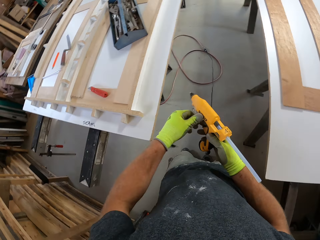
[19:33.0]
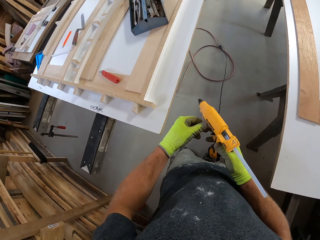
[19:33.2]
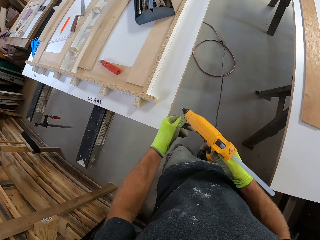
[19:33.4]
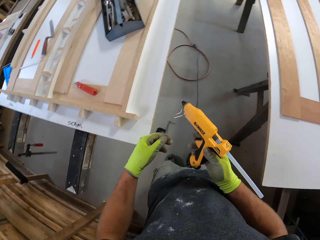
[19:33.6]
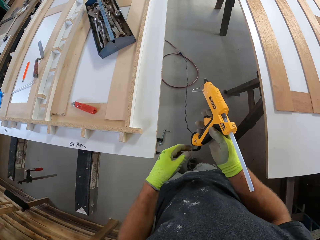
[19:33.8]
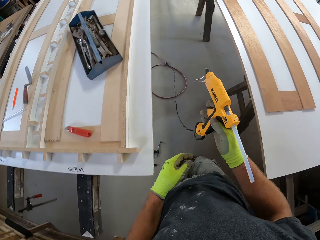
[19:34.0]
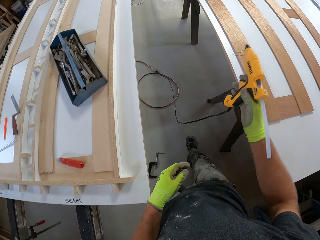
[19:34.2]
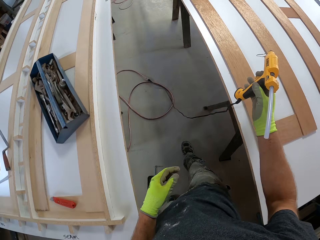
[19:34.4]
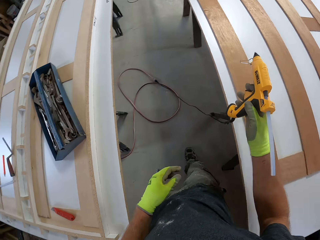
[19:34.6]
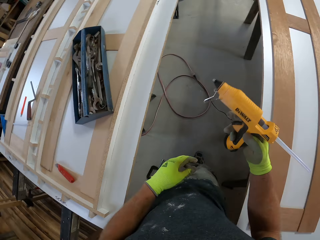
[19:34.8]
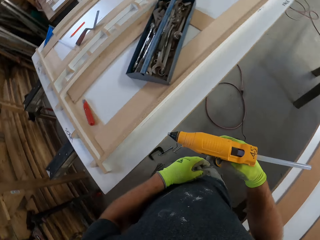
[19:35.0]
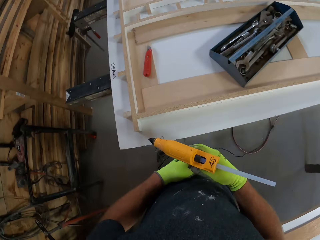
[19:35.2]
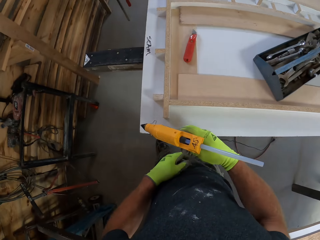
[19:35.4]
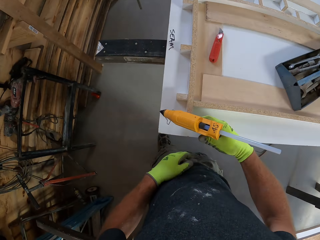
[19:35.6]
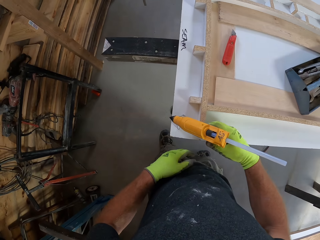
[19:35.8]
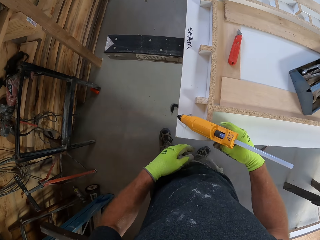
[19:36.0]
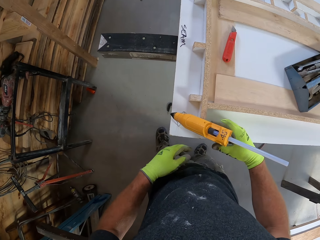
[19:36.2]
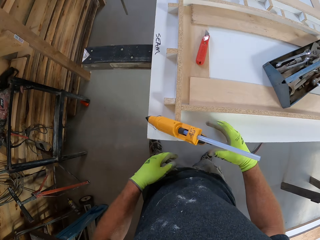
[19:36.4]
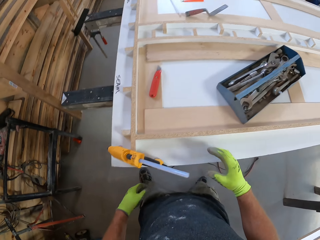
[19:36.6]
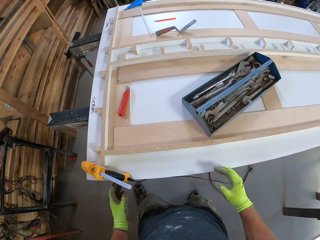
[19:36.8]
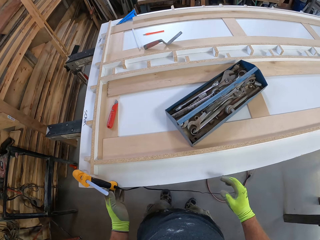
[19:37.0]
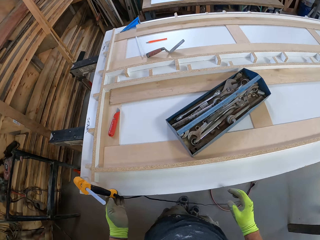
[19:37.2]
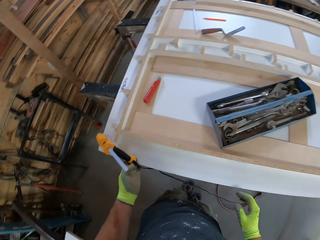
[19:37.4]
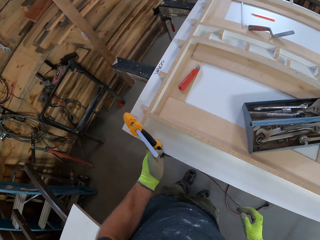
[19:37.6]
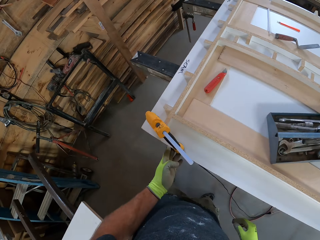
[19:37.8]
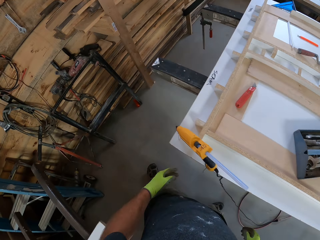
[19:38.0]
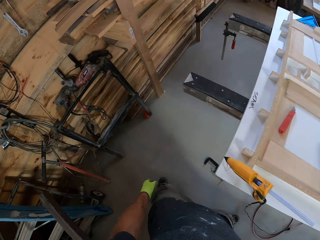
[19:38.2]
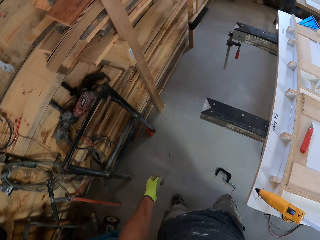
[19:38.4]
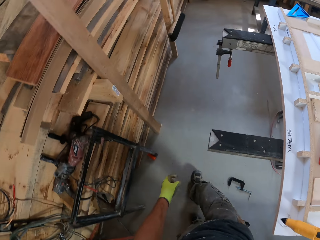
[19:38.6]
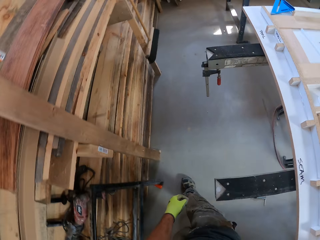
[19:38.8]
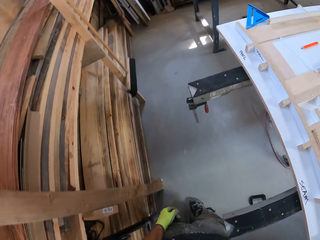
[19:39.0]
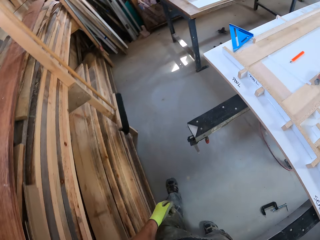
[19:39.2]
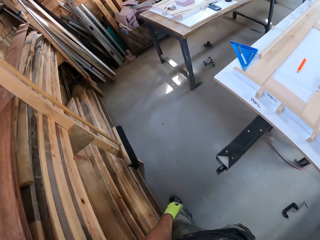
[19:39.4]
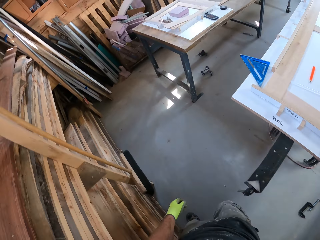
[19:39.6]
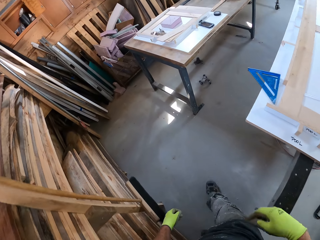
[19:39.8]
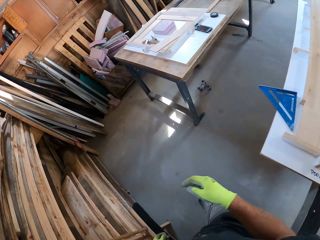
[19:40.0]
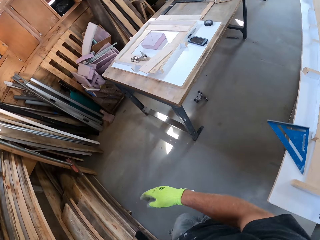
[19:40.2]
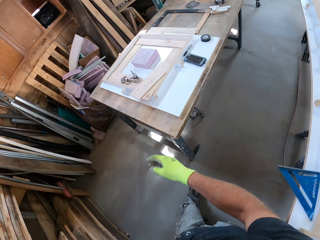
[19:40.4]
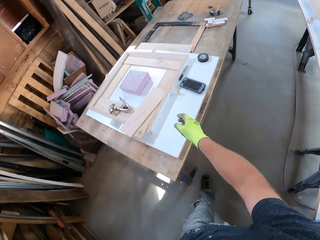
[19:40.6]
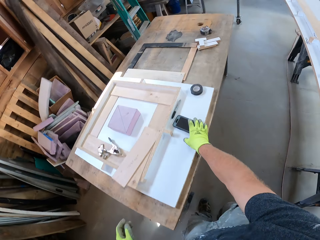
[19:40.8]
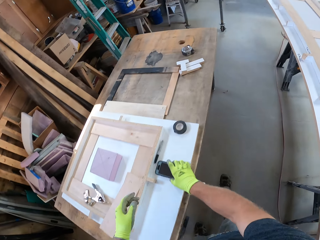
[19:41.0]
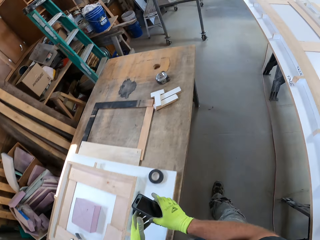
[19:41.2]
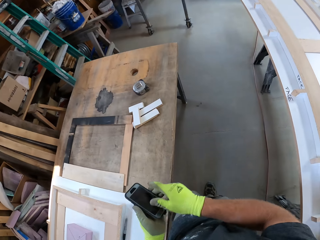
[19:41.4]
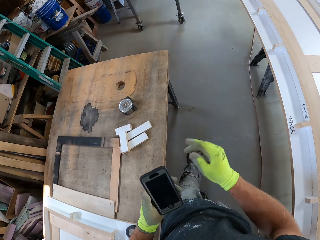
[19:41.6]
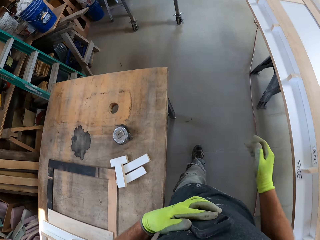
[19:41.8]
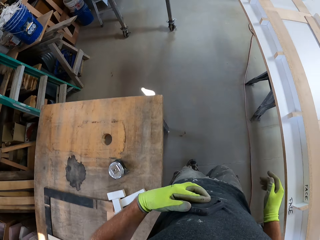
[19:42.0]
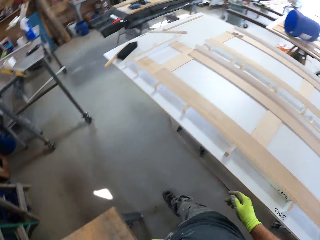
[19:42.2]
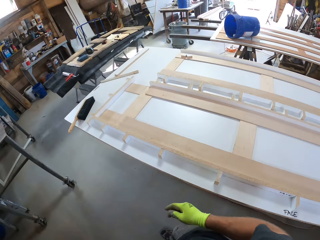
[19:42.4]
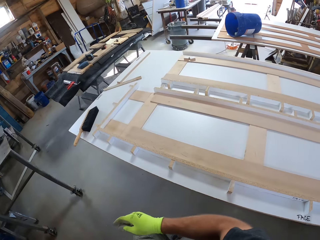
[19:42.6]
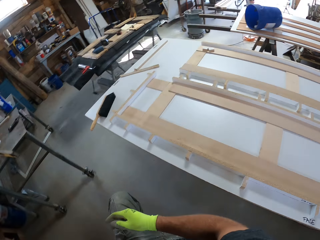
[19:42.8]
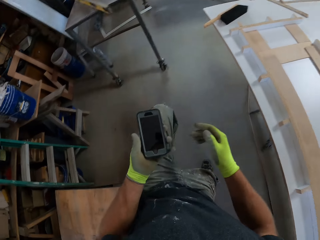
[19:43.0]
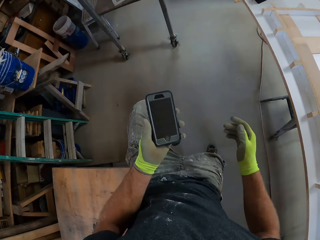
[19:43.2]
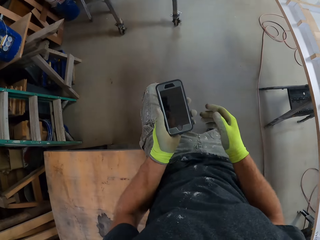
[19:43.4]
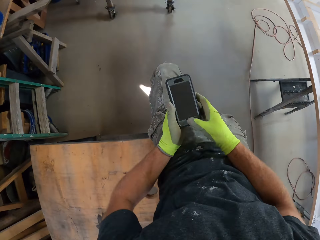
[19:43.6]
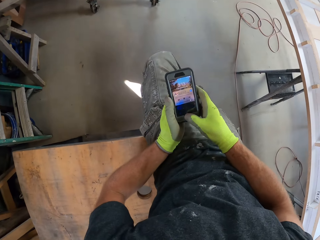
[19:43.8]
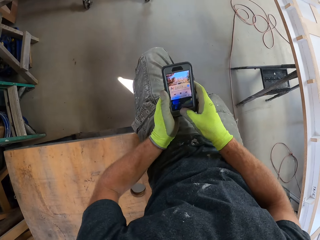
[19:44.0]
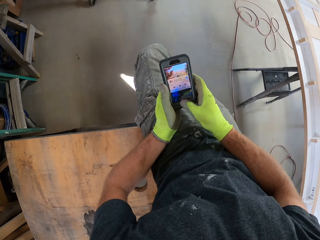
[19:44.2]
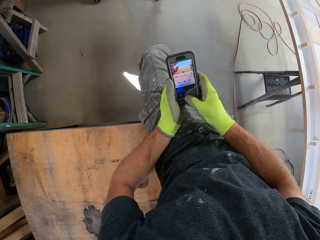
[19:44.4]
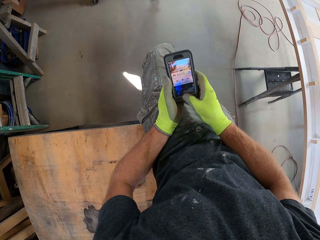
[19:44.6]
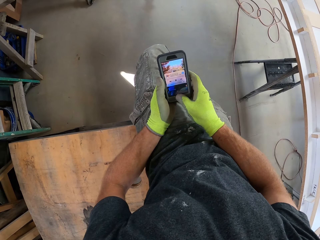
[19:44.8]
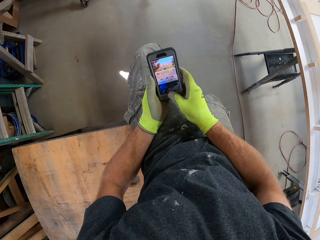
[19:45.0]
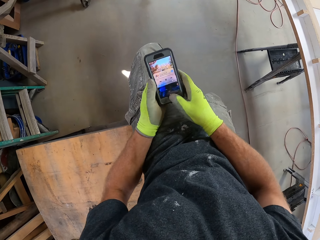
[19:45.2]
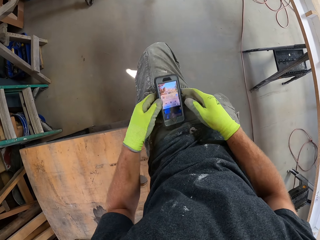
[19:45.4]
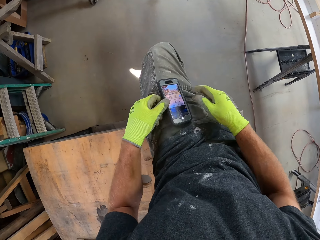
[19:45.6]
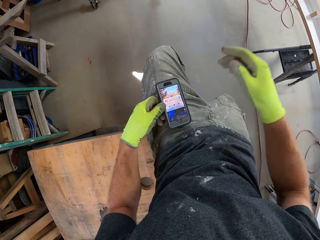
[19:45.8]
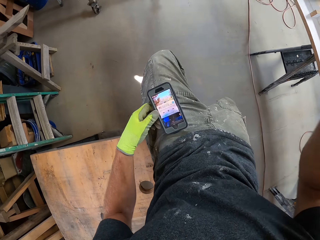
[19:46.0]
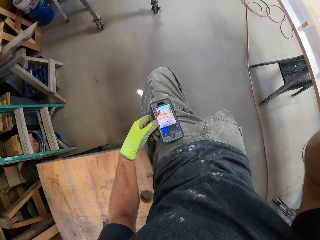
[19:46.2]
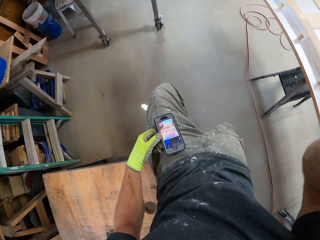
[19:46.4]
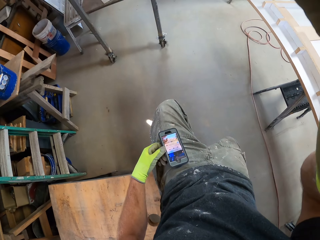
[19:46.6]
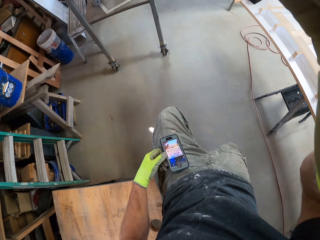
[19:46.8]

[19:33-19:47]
The camera wearer puts the stand of the gun on. He puts the glue gun on the corner of the table. He walks around. He picks a phone from the table. He wipes the screen of the phone. He sits on the table. He presses a button on the phone. He operates the phone. He touches the camera on his head.
